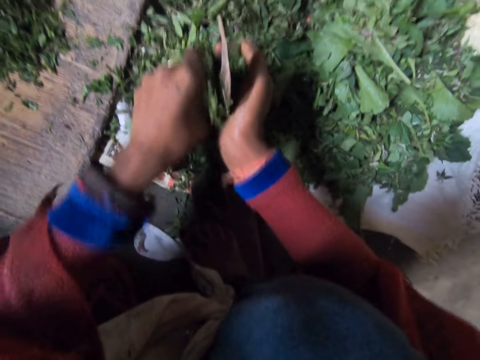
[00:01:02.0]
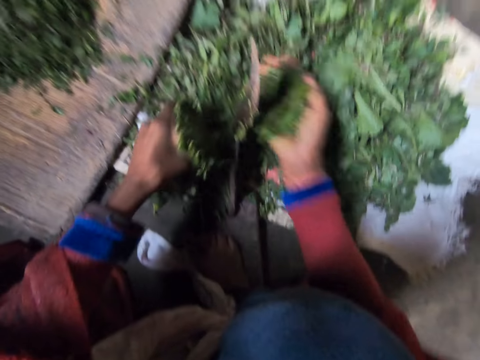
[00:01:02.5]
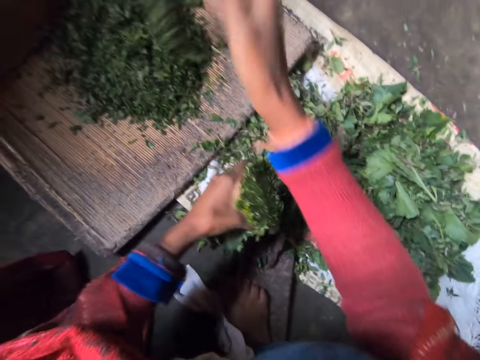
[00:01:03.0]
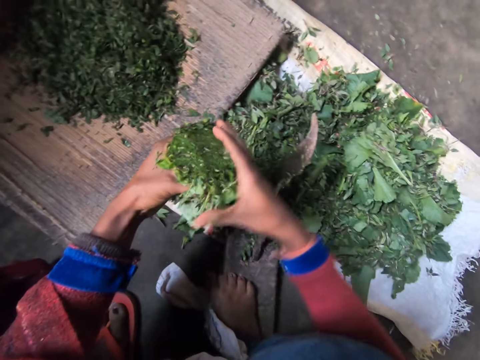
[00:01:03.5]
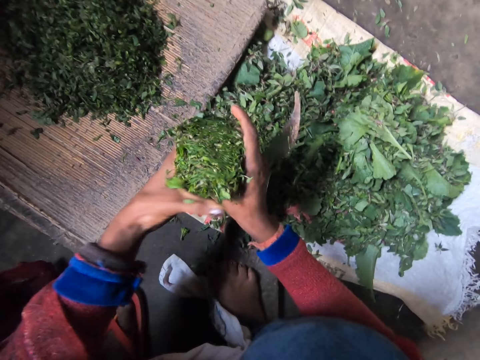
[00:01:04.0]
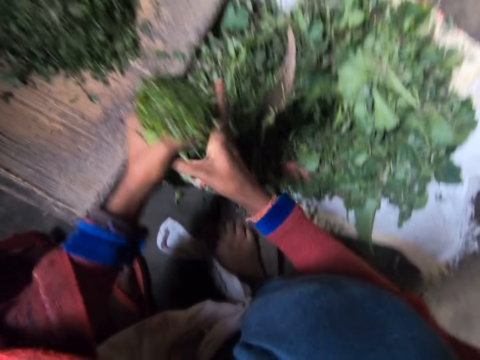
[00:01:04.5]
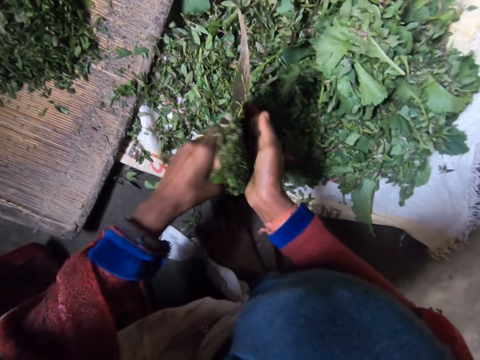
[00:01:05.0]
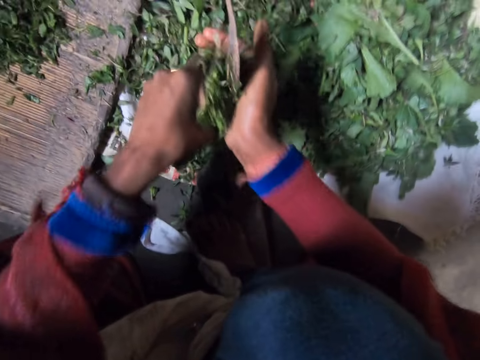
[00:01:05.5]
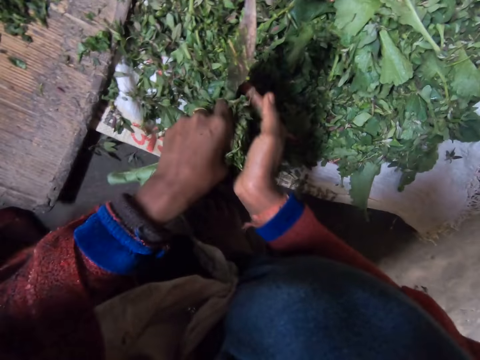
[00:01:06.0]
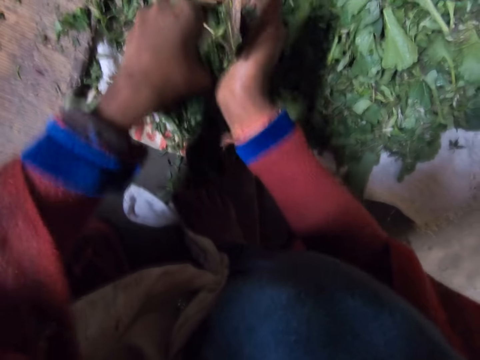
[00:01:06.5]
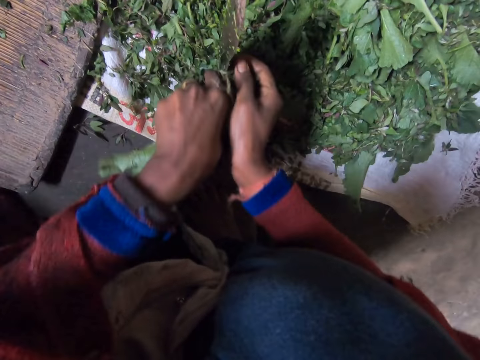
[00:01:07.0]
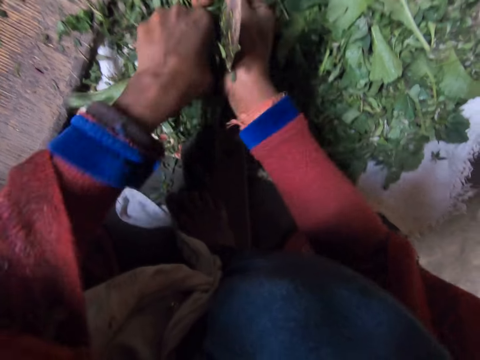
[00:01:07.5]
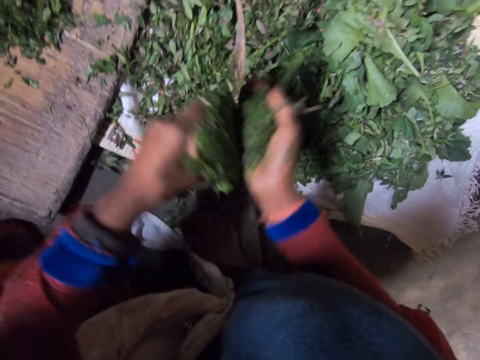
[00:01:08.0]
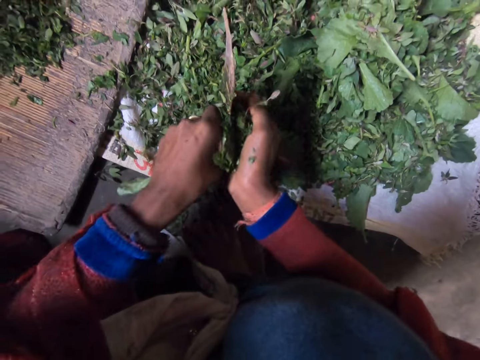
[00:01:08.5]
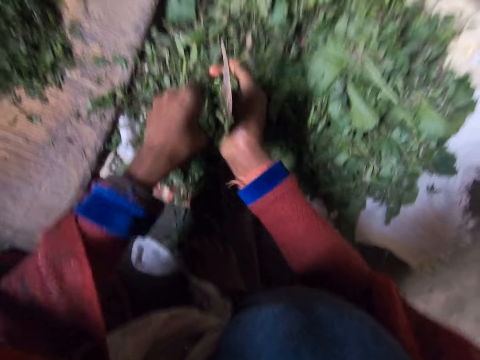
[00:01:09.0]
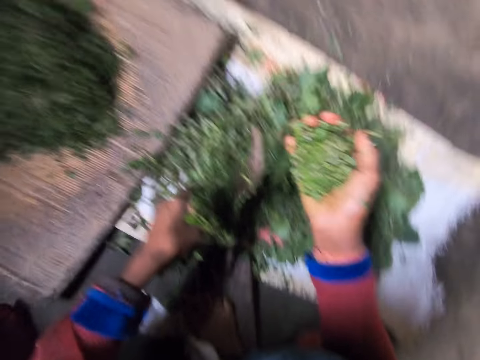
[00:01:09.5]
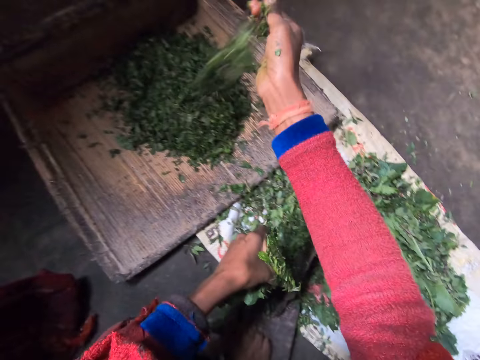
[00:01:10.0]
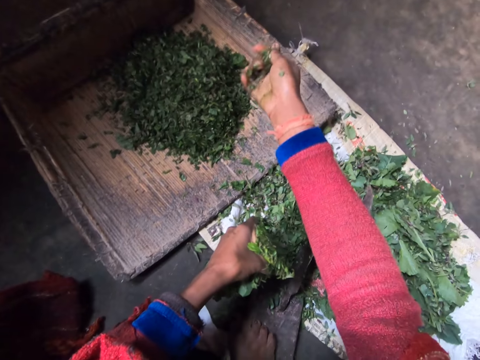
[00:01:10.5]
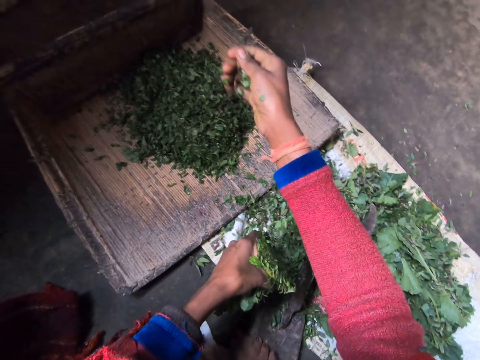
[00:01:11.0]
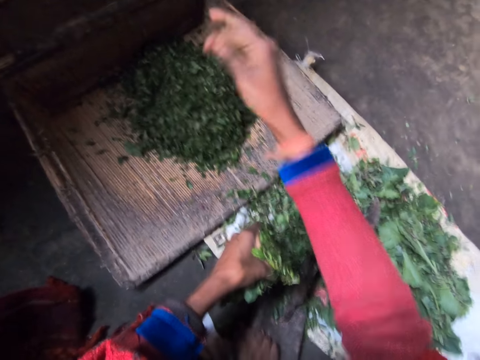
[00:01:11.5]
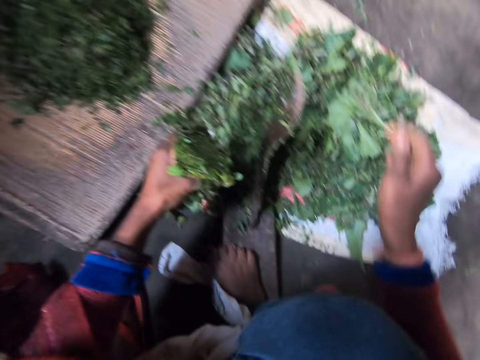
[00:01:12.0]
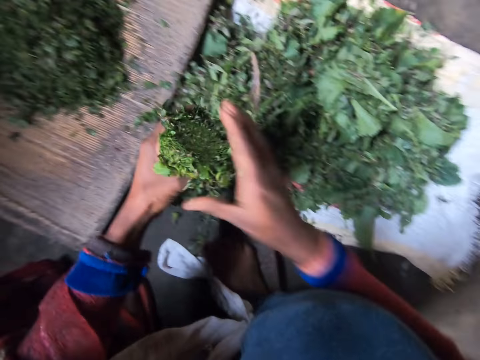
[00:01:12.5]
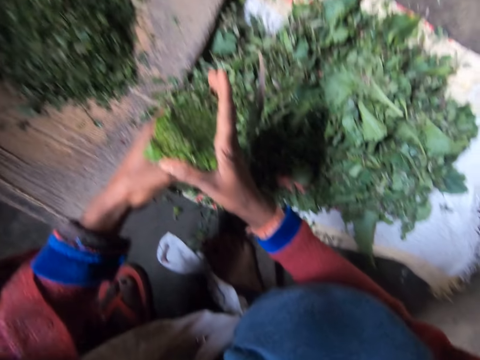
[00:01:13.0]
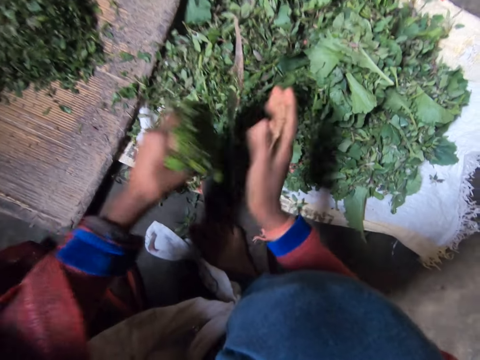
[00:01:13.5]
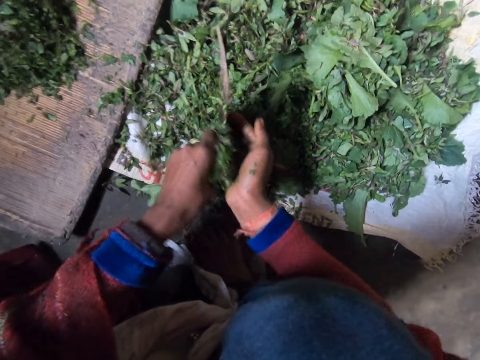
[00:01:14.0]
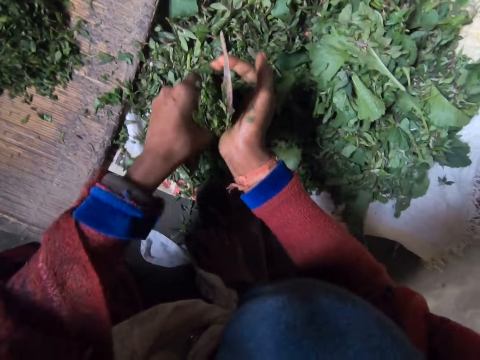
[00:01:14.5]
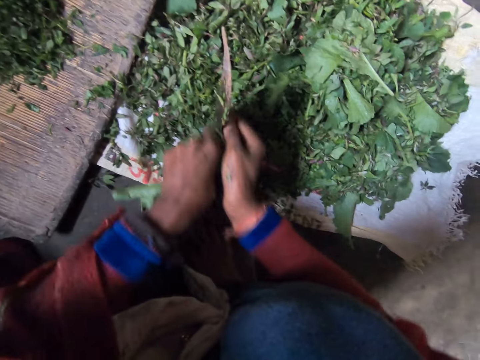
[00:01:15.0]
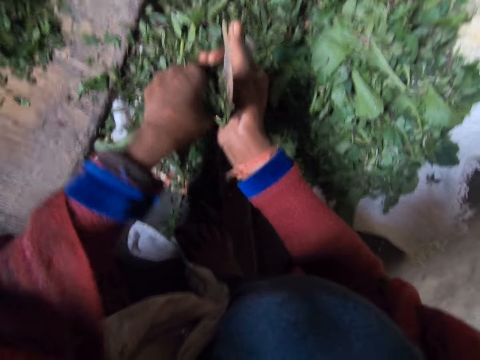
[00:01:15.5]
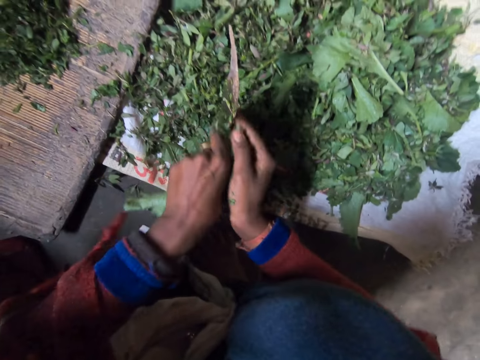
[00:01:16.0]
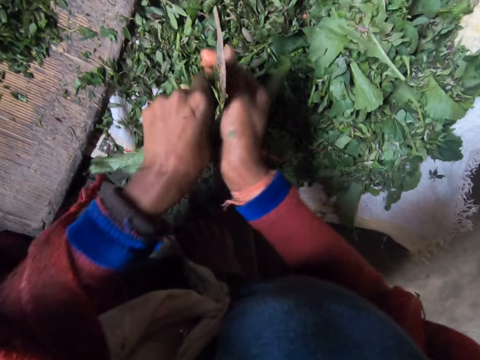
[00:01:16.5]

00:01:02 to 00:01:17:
The camera wearer throws the shredded leaves on the wooden board. They shred the leaves on the blade. They throw the shredded leaves on the wooden board. They shred the leaves on the blade.

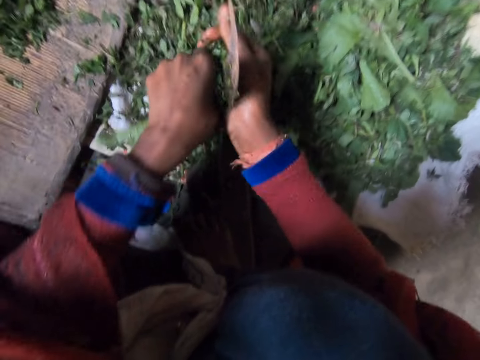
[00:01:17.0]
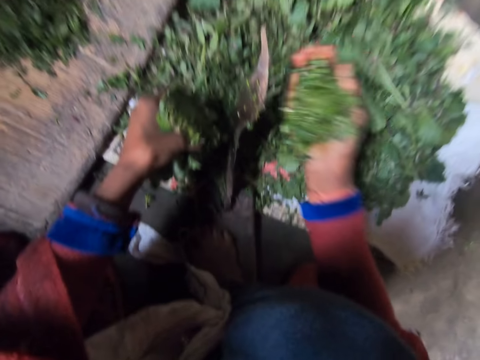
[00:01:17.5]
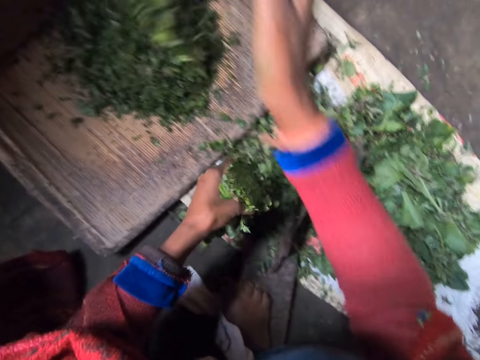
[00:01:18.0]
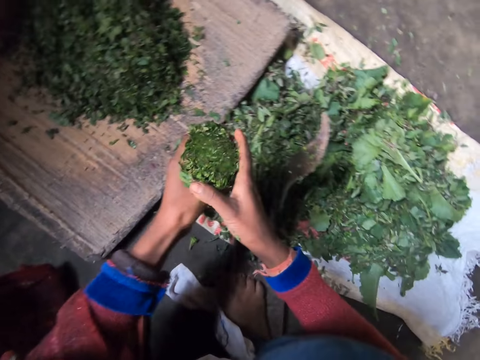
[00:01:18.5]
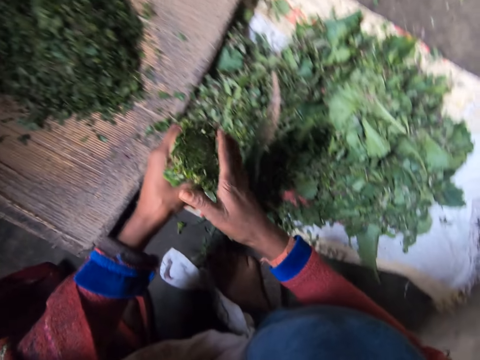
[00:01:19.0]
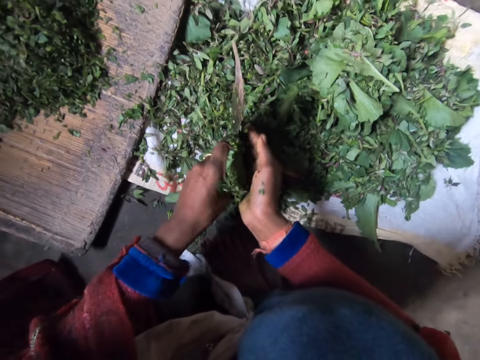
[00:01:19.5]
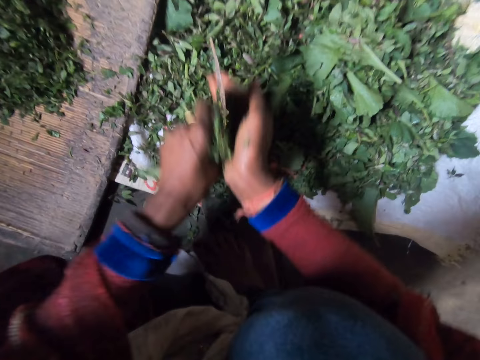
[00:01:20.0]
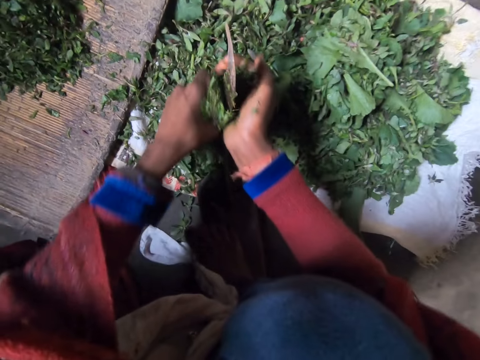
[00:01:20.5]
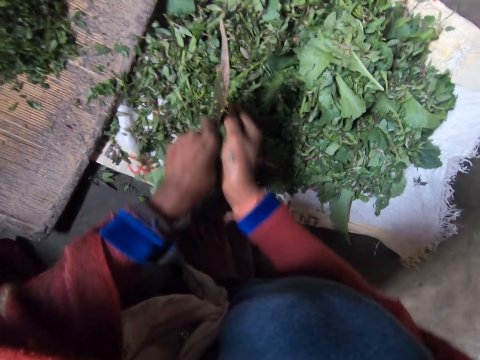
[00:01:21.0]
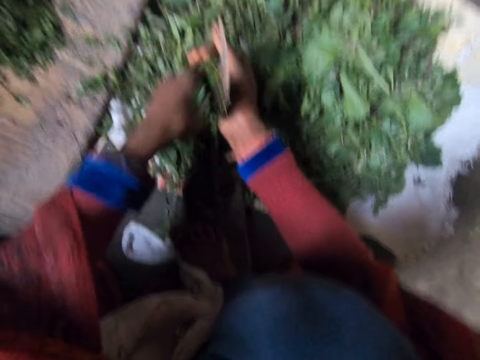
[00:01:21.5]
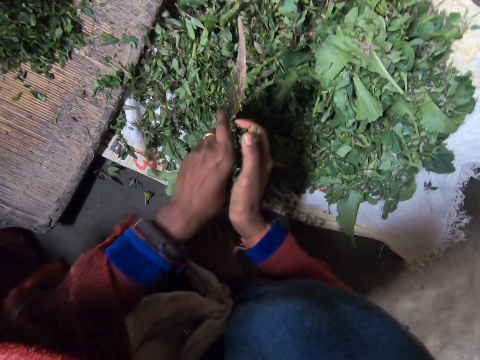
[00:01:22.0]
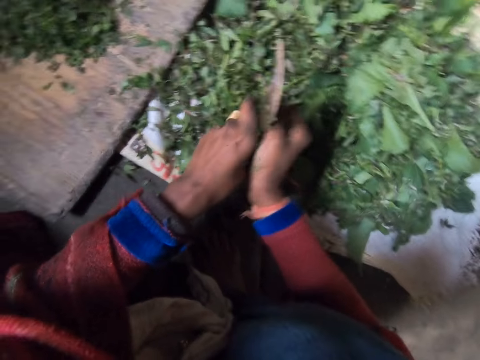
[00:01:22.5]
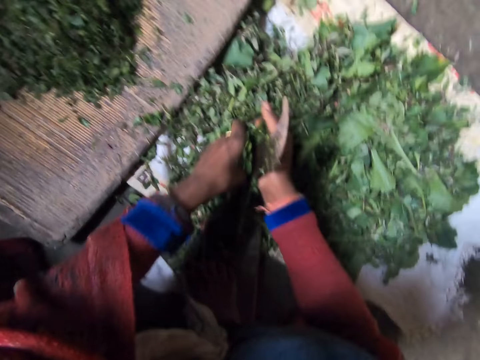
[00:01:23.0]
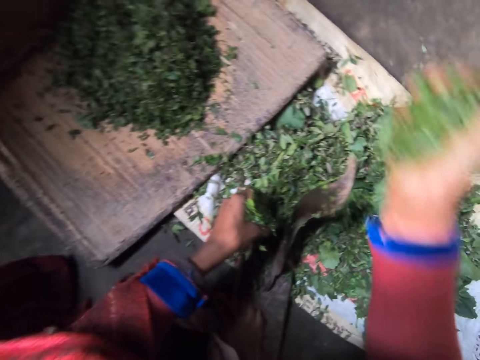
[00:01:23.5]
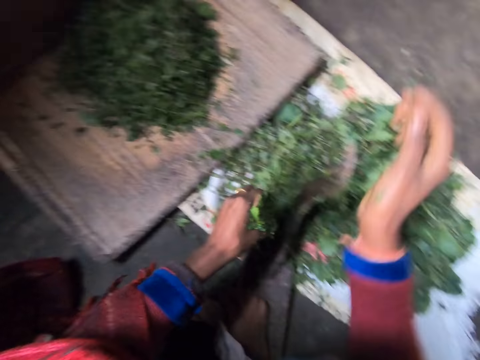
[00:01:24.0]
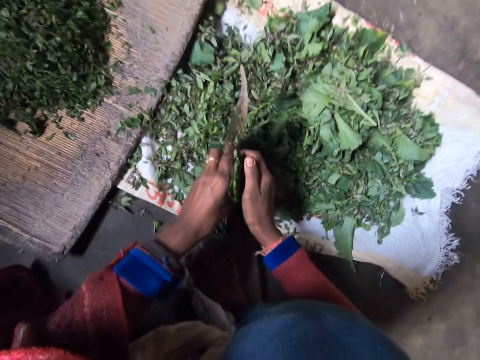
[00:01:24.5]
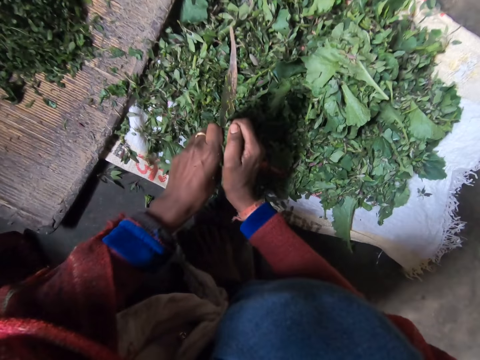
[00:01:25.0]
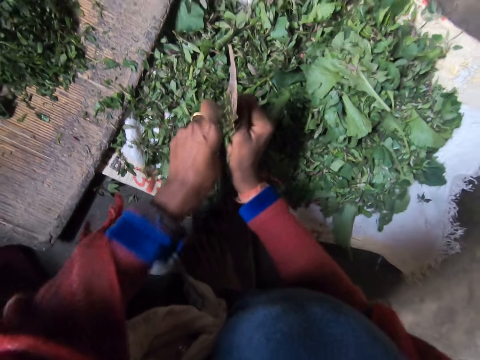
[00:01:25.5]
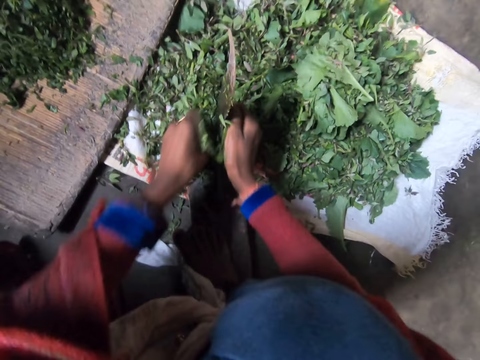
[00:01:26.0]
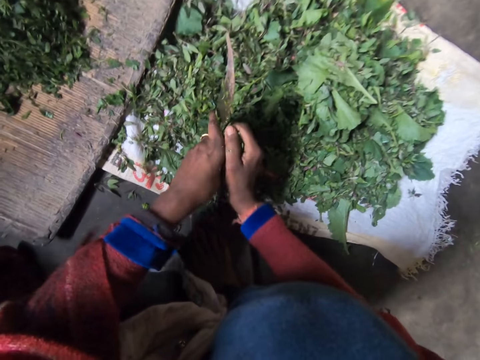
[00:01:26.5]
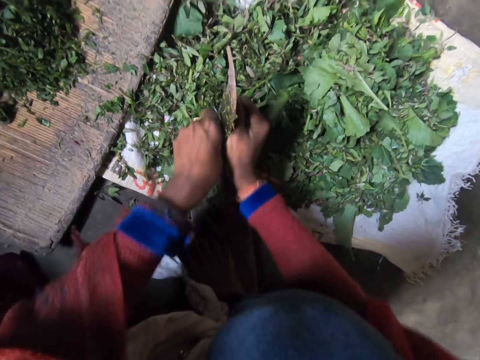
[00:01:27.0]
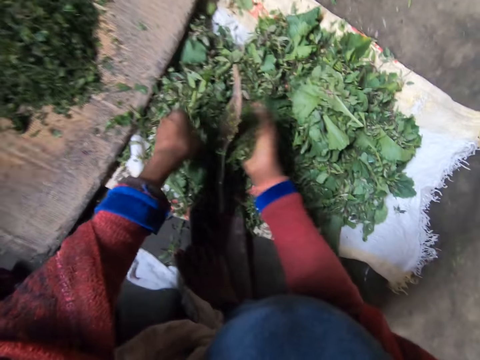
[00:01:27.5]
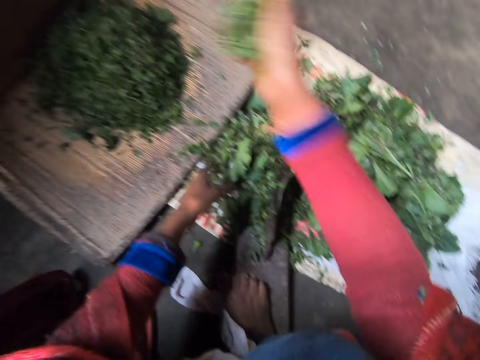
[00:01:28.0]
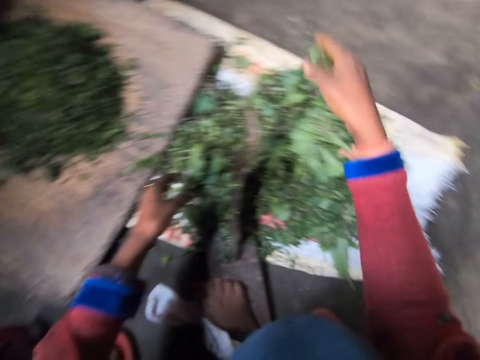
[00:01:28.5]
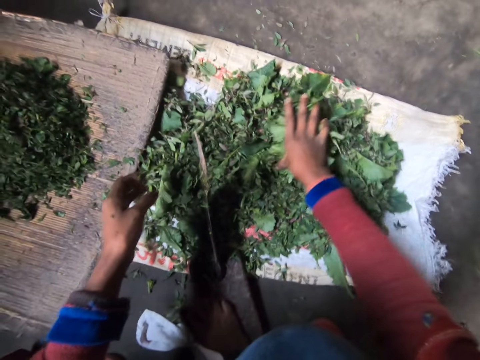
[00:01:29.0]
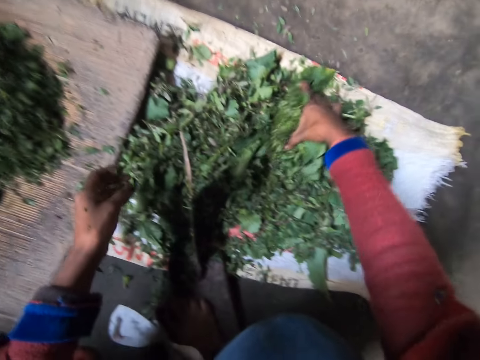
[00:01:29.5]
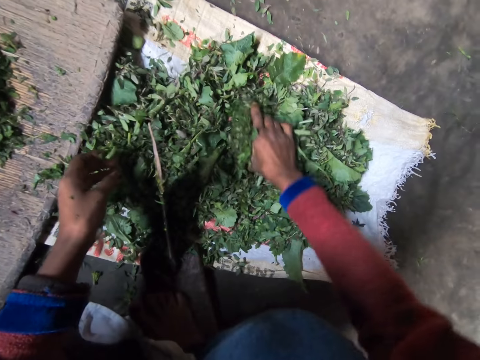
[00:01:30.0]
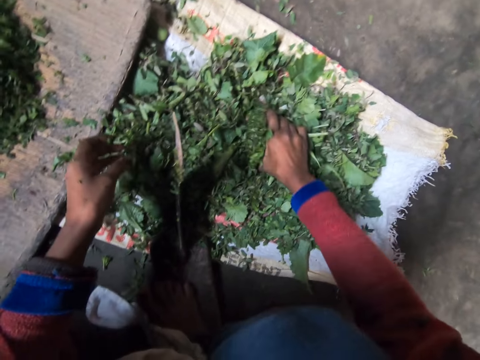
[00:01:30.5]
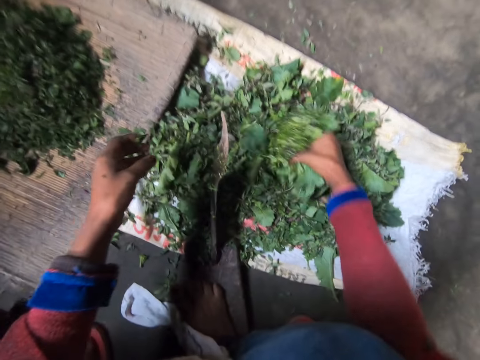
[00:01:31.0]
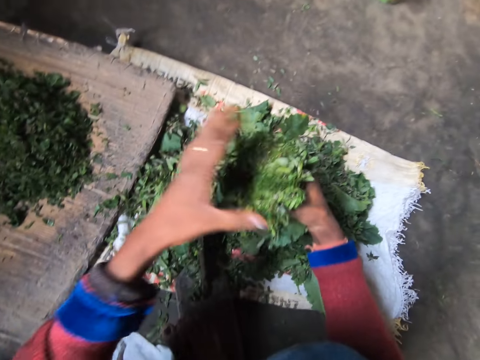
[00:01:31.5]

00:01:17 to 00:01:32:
The camera wearer throws the shredded leaves on the wooden board. They shred the leaves on the blade. They throw the shredded leaves on the wooden board. They shred the leaves on the blade. They throw the shredded leaves on the wooden board. They pack the leaves on the sack. They take the greens.
